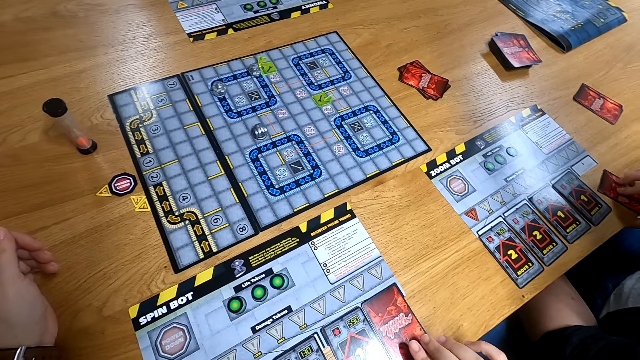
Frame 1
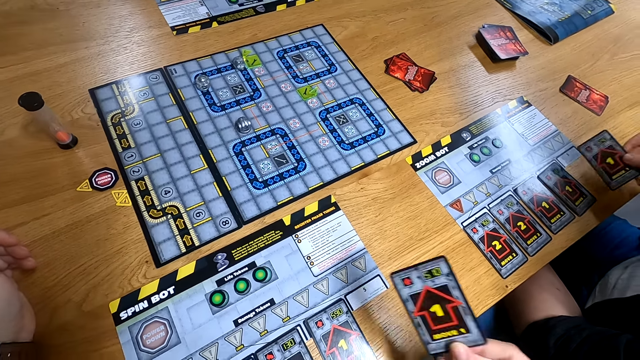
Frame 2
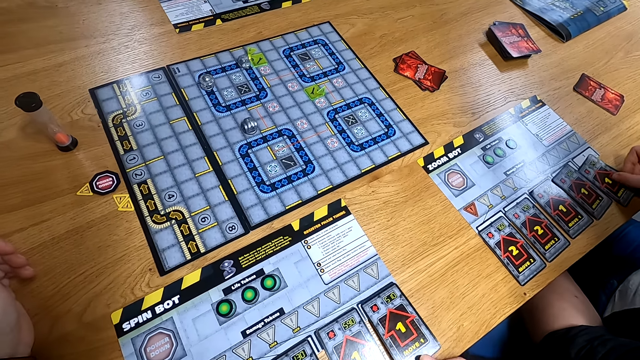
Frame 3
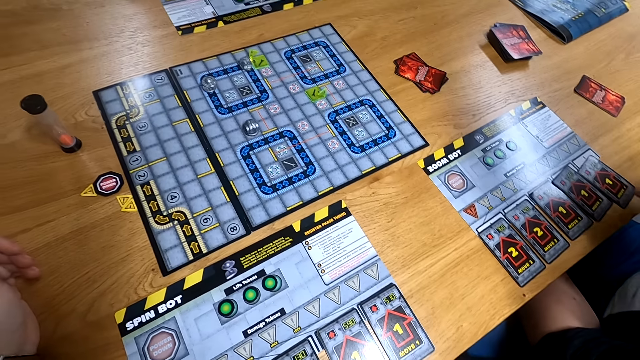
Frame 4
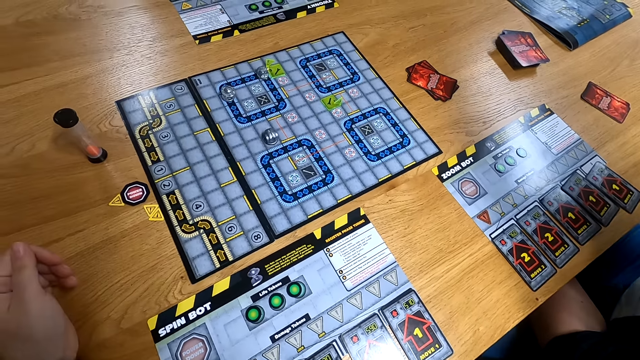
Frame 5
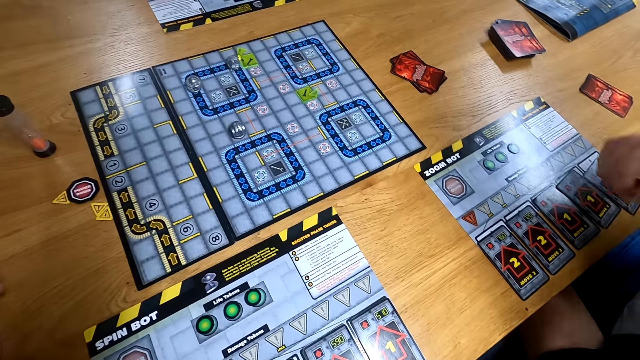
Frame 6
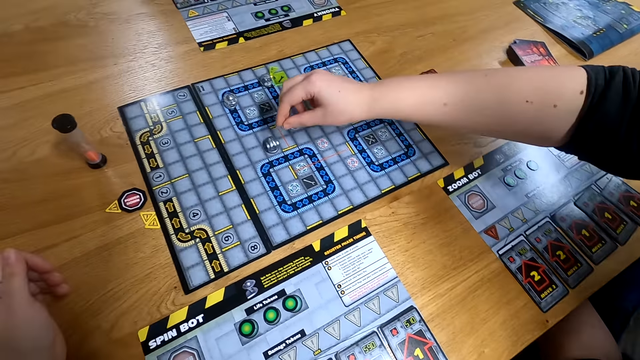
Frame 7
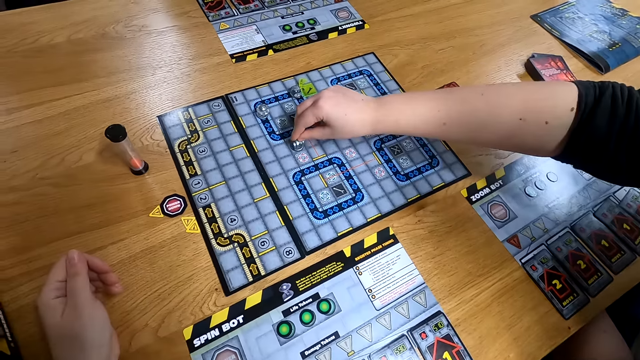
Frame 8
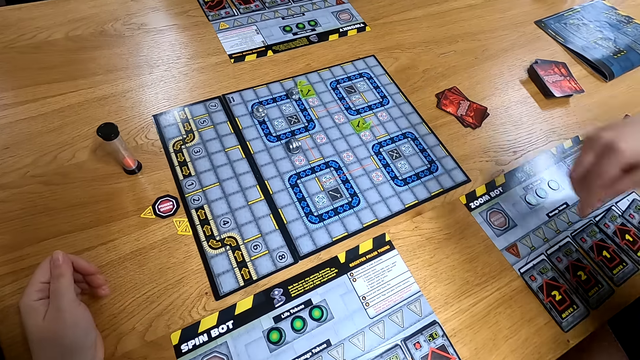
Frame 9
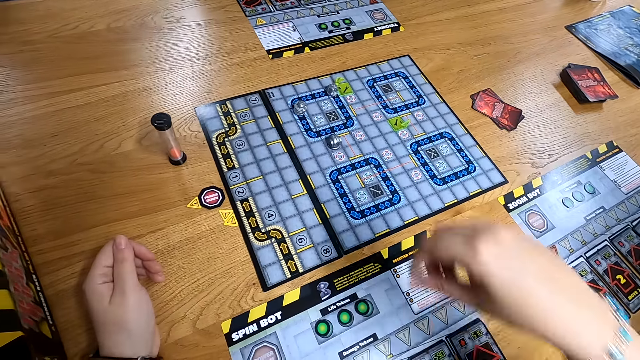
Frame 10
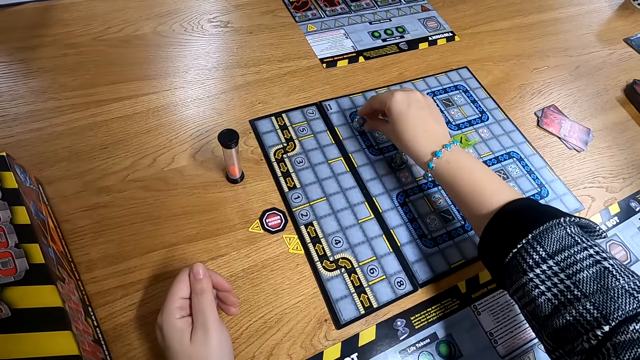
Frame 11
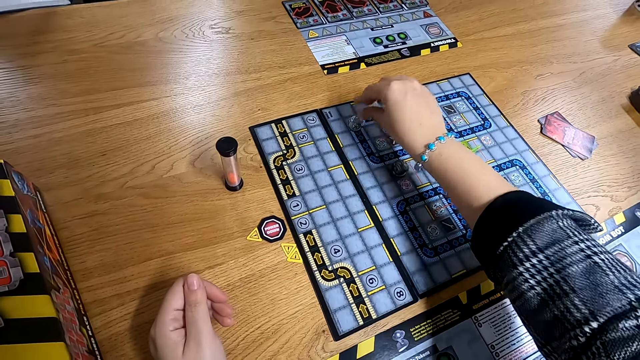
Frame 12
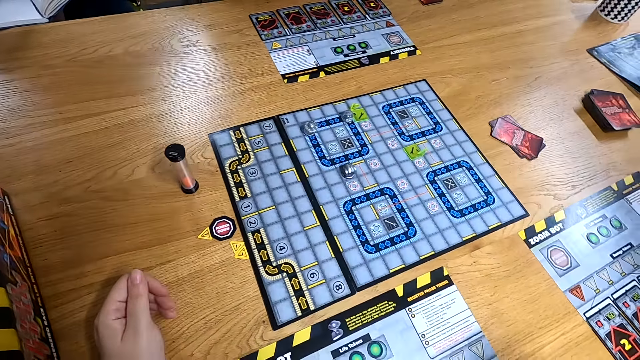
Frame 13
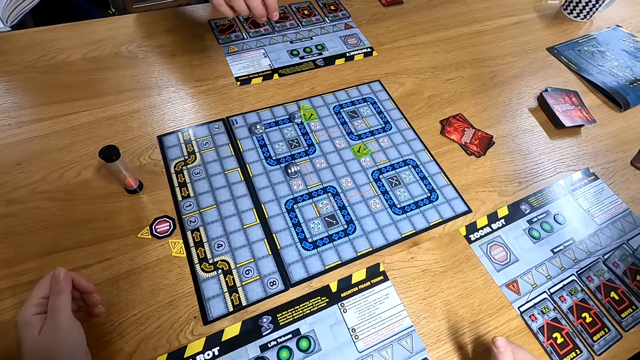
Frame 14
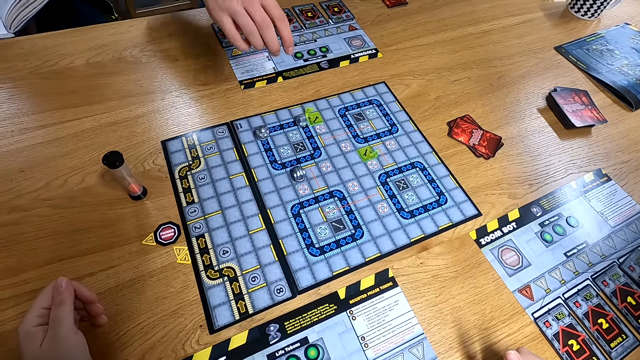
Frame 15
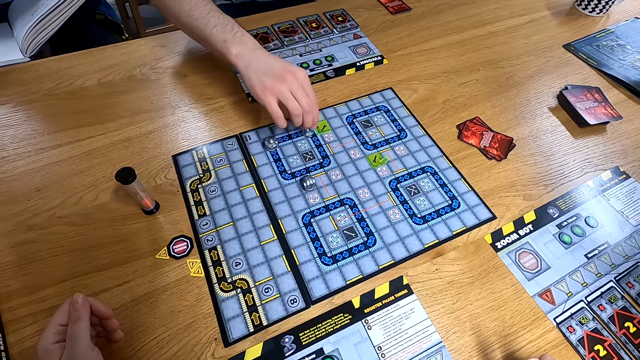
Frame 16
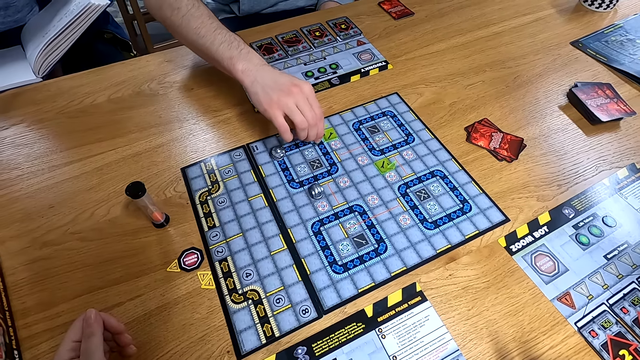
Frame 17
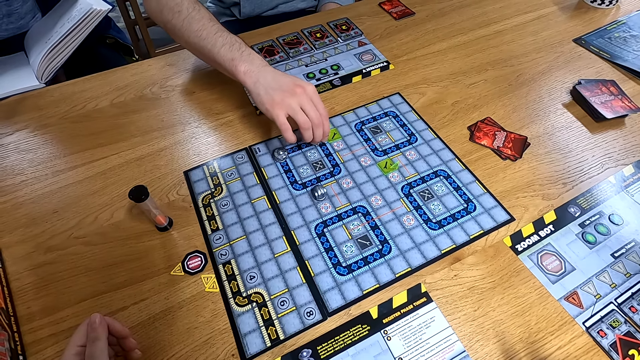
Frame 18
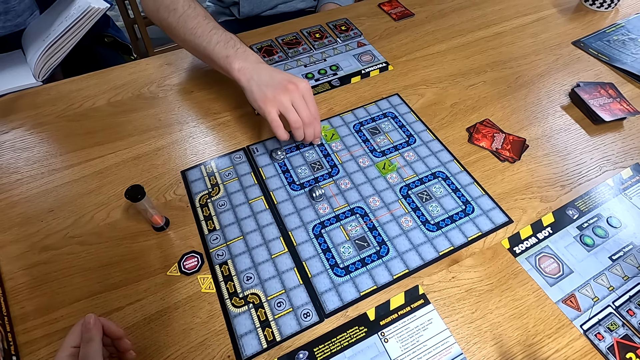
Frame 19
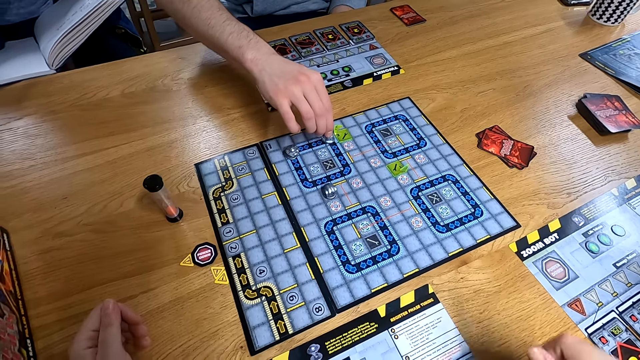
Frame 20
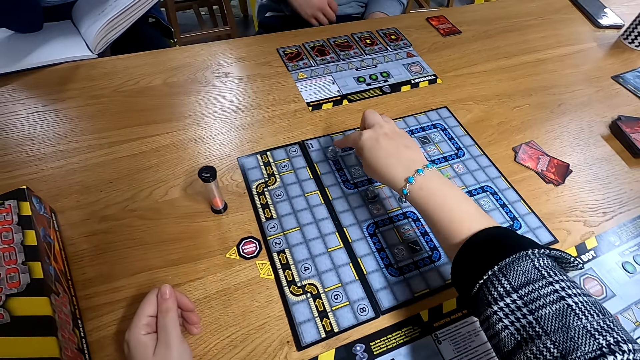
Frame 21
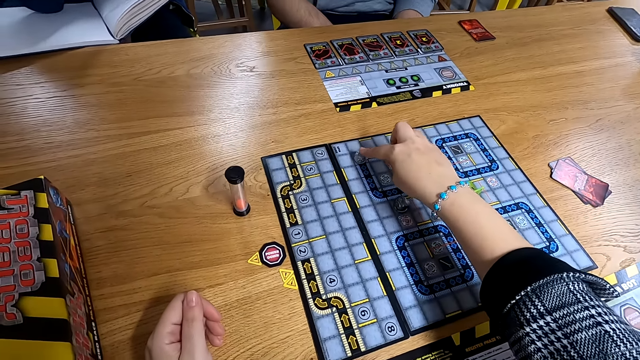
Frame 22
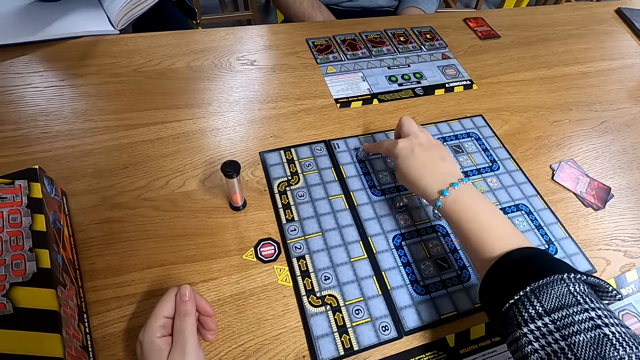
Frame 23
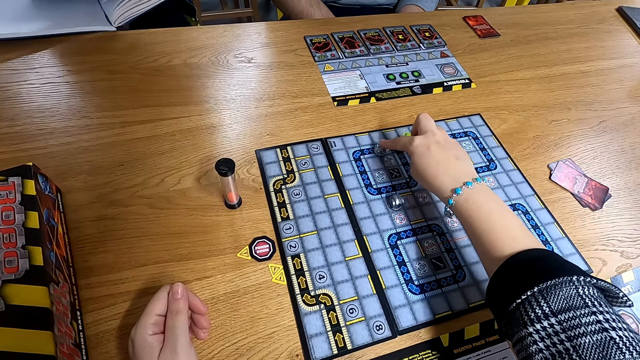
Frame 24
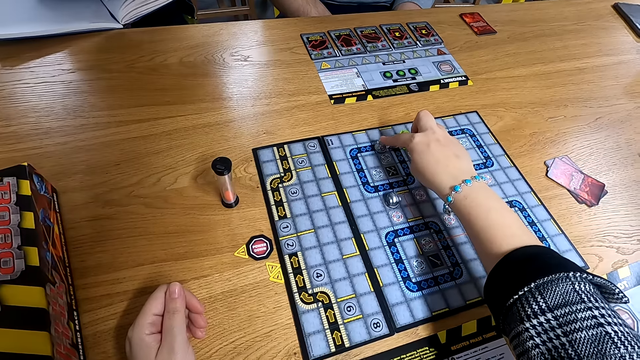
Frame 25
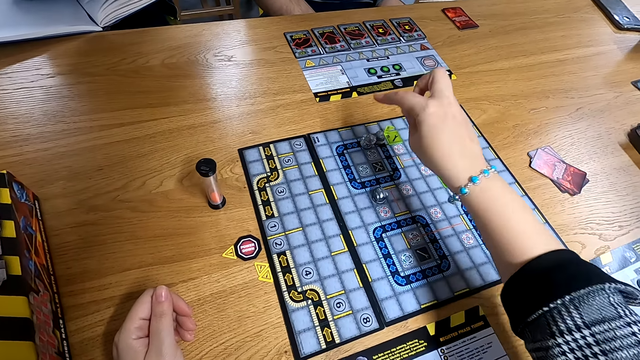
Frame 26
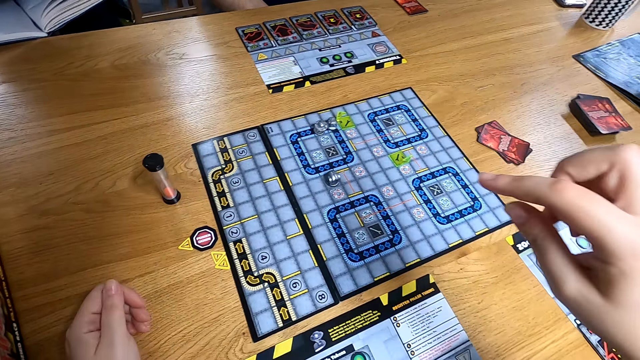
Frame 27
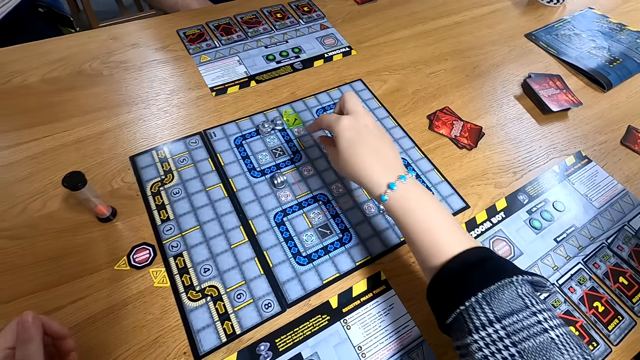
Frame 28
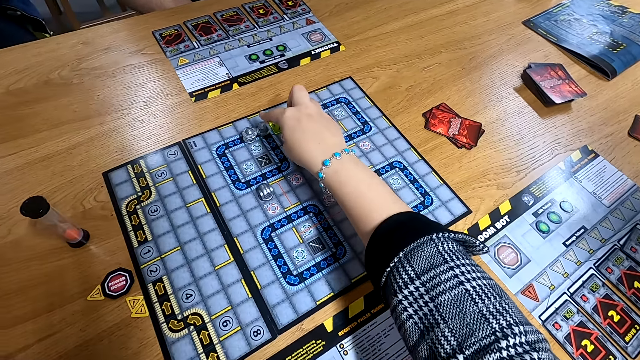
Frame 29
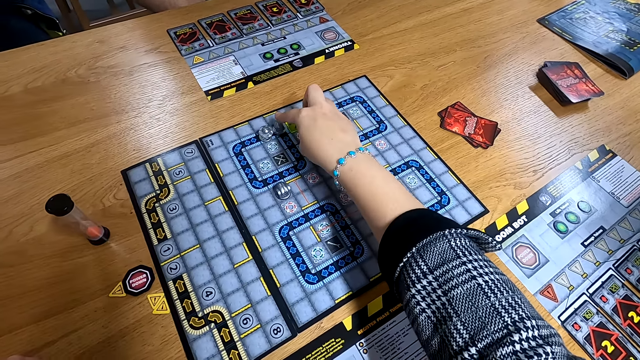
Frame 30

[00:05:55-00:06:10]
The camera wearer flips a programming card on the player mat with her right hand. The woman moves the robot figure on the RoboRally board with her right hand. The woman turns a chess on the board. The camera wearer moves the robot figure on the RoboRally board with her right hand. She puts the chess on the table. The man moves the robot figure on the RoboRally board with his right hand. The man turns the chess on the board. The camera wearer moves the robot figure on the RoboRally board with her right hand. She turns the chess on the board.

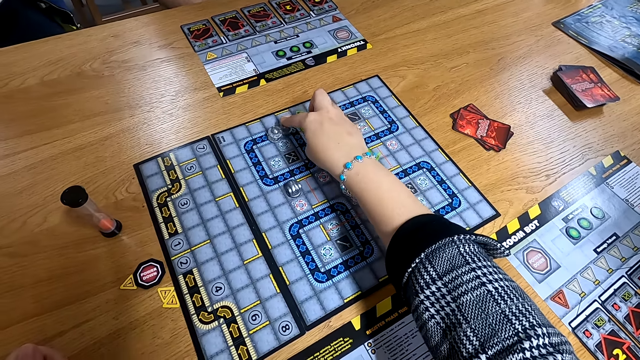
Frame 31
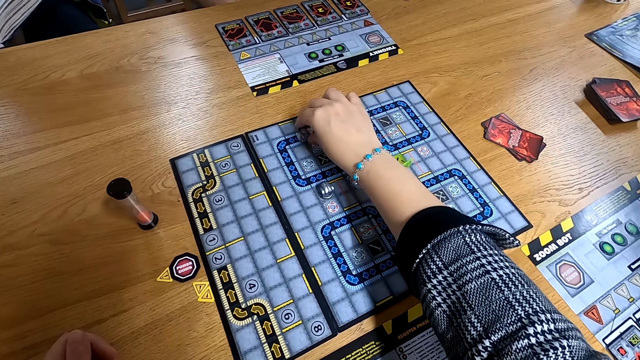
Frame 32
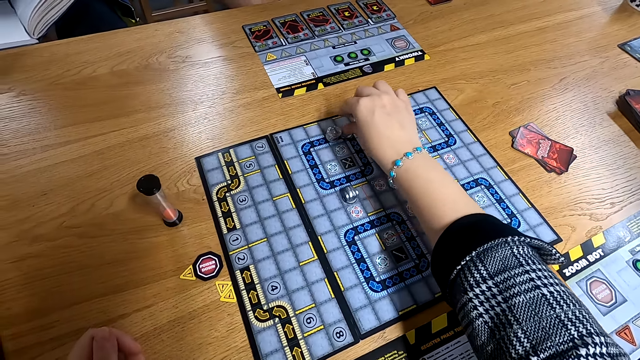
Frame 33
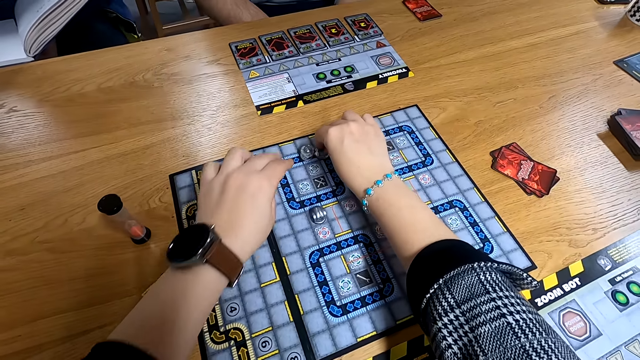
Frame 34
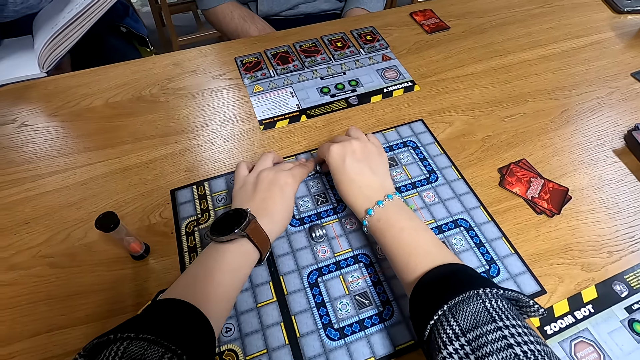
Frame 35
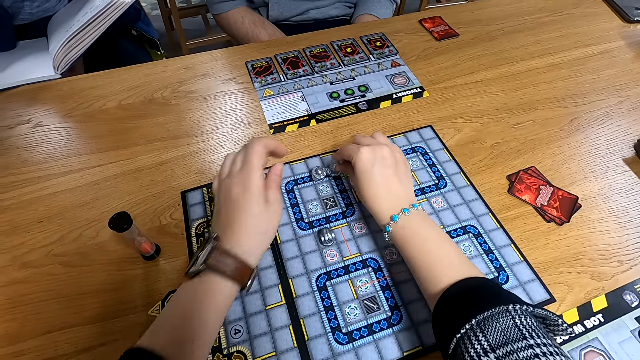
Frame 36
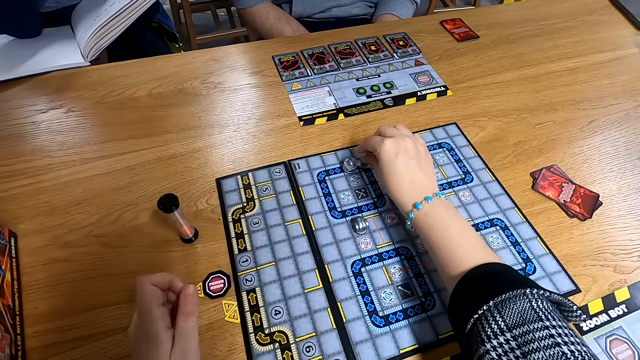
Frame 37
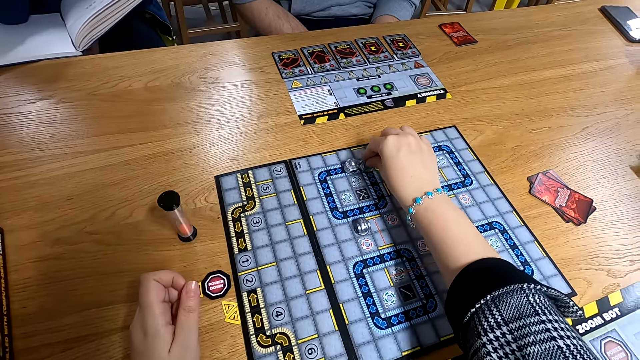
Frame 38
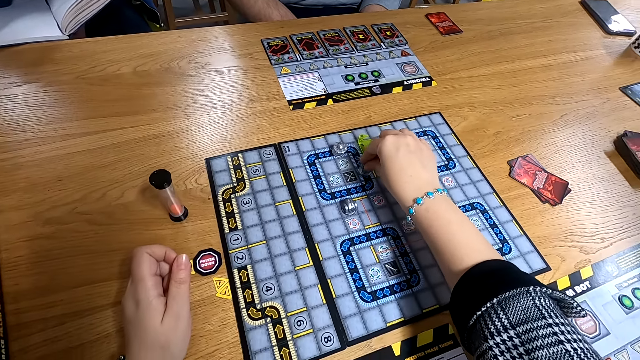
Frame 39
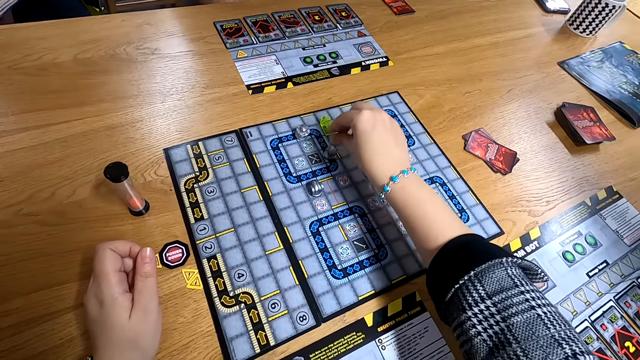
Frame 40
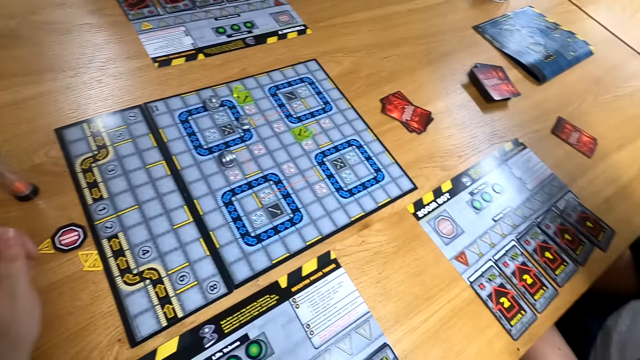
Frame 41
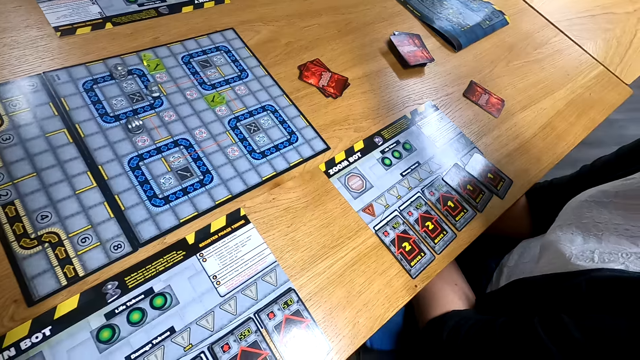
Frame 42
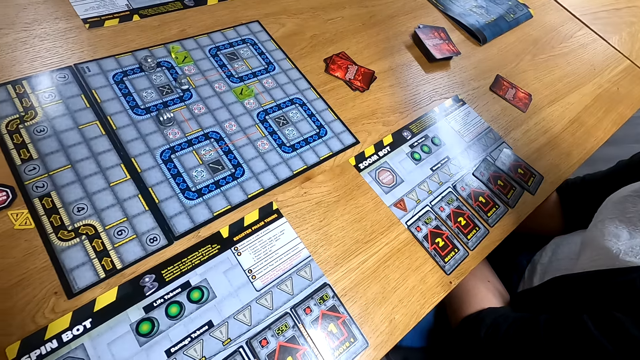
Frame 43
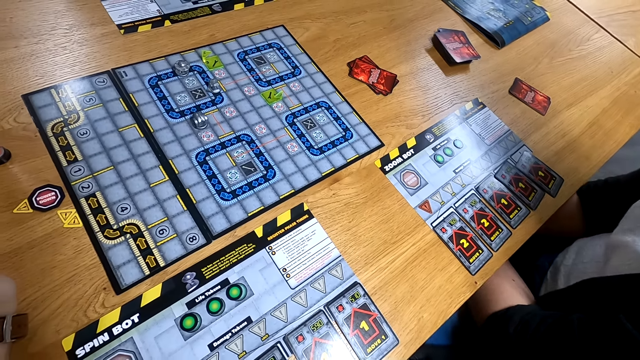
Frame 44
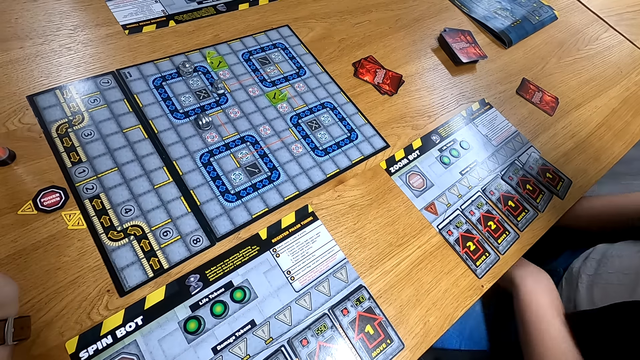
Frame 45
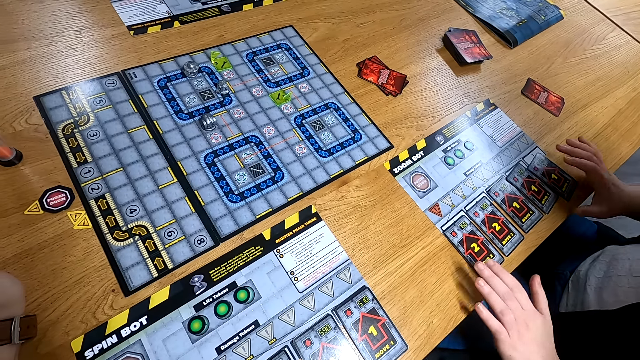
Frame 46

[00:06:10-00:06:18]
The camera wearer touches the robot figure on the RoboRally board with her left hand.
